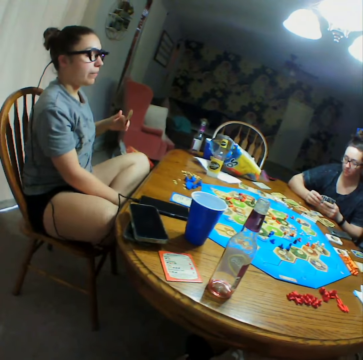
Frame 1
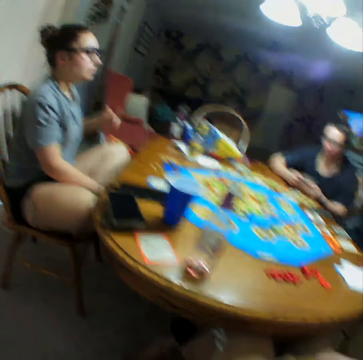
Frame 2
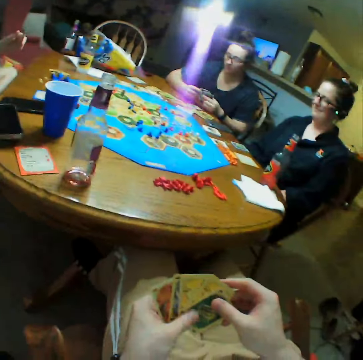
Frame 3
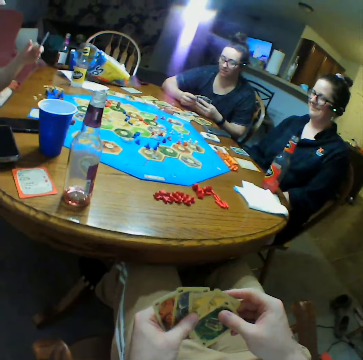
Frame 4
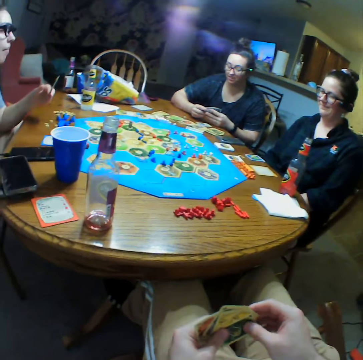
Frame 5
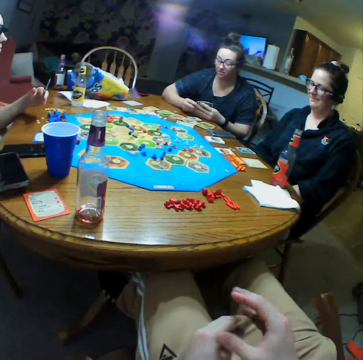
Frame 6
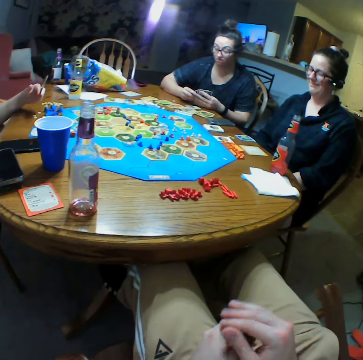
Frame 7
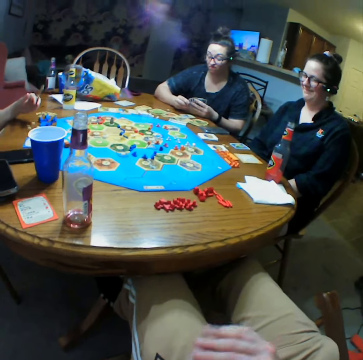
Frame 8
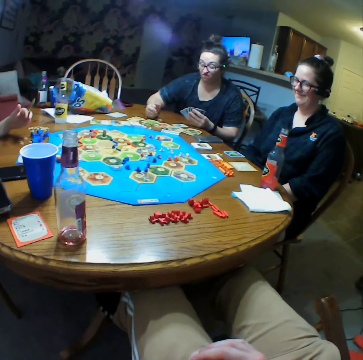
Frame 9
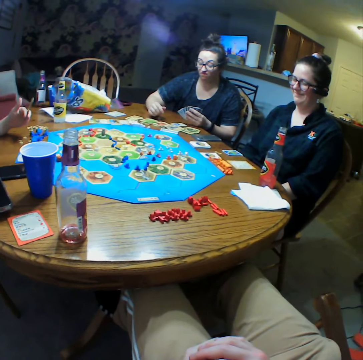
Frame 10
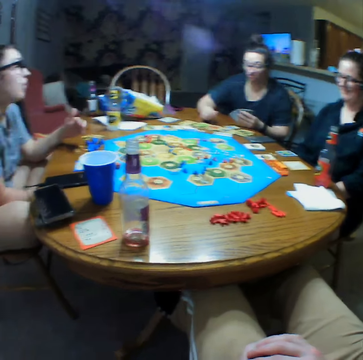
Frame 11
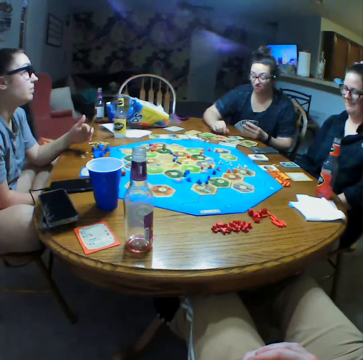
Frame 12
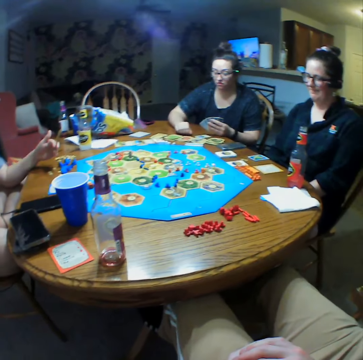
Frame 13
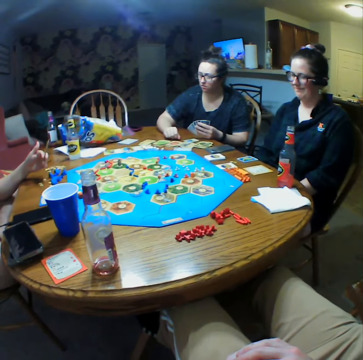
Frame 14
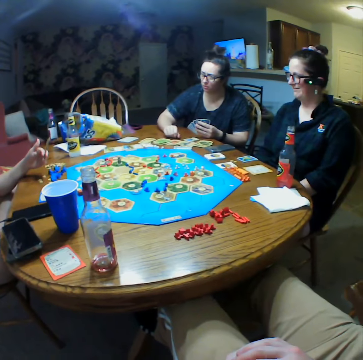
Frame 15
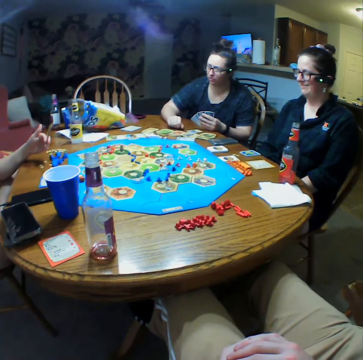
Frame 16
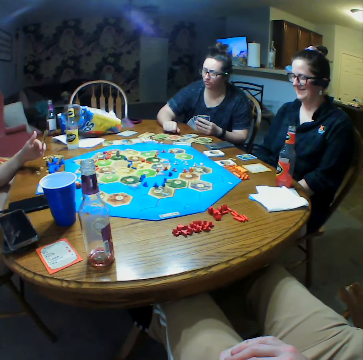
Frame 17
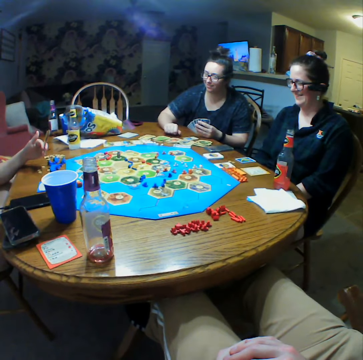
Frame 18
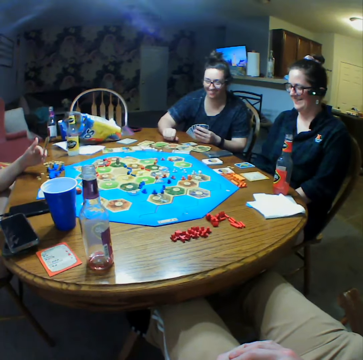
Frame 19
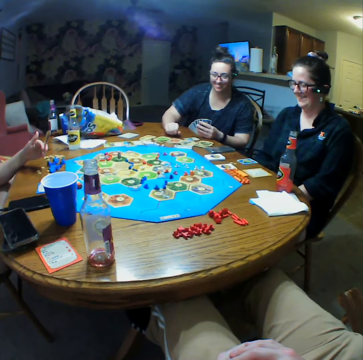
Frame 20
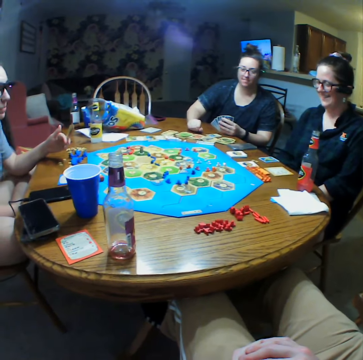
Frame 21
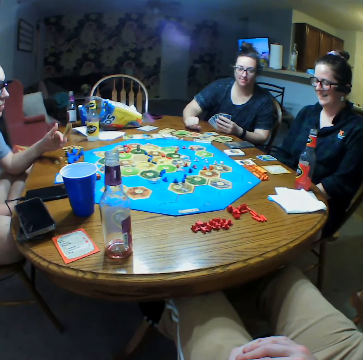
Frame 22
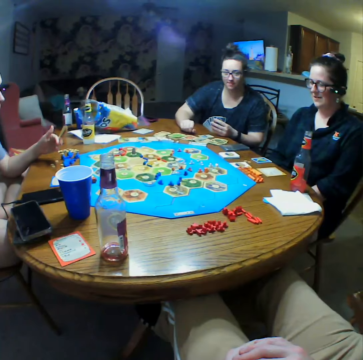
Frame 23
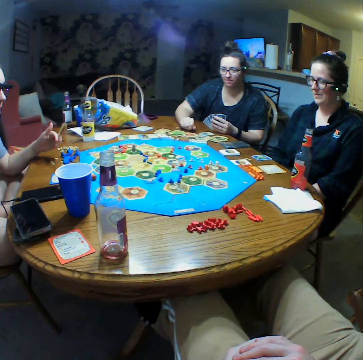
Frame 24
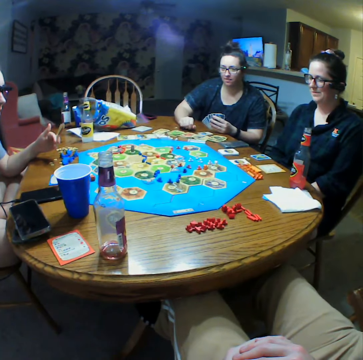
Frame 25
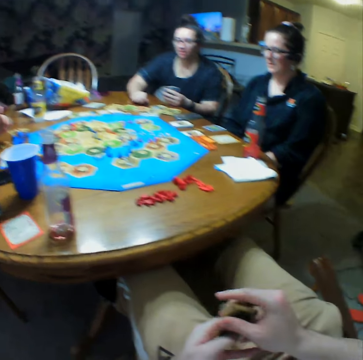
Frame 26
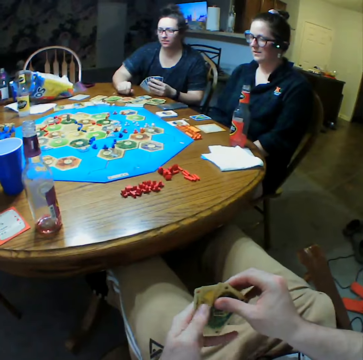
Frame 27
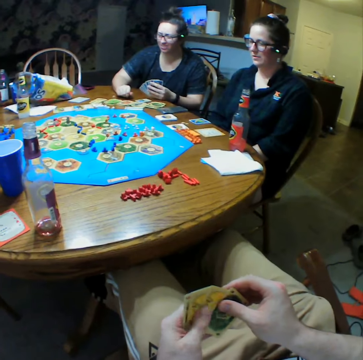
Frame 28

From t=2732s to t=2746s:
A woman talks to another woman.

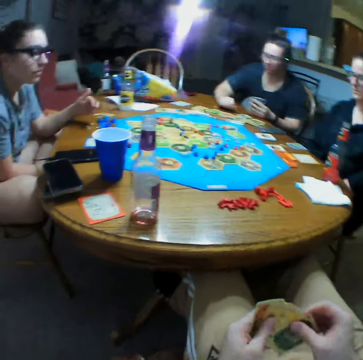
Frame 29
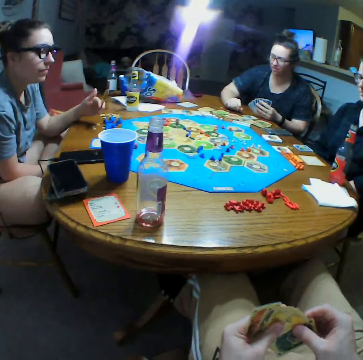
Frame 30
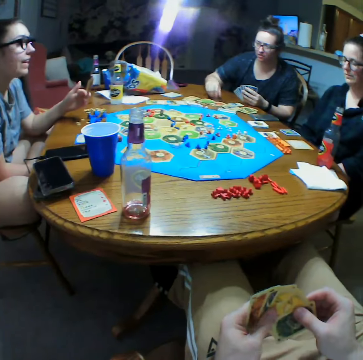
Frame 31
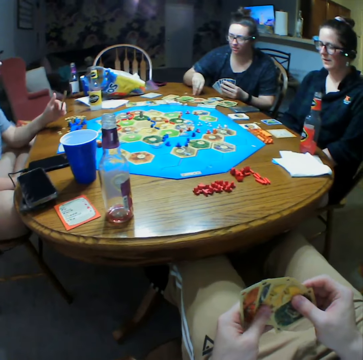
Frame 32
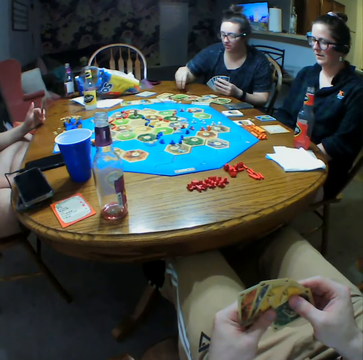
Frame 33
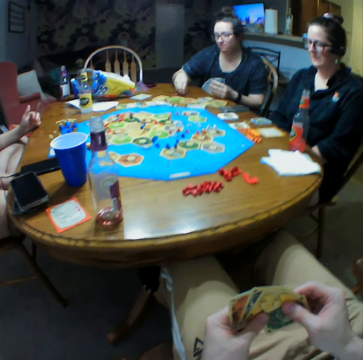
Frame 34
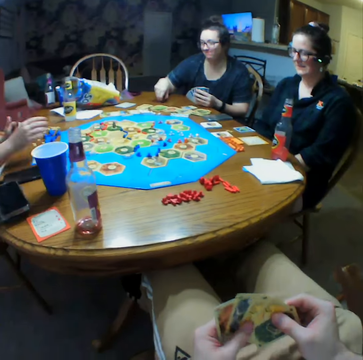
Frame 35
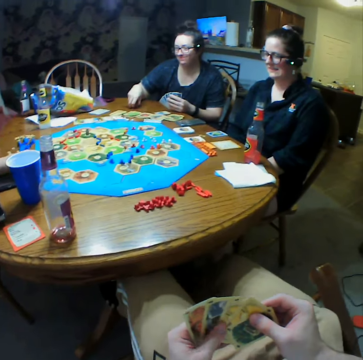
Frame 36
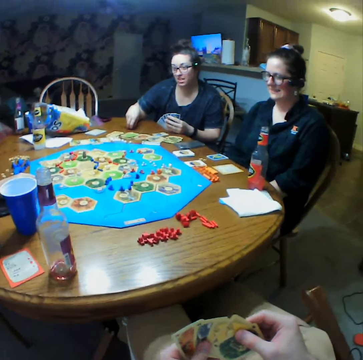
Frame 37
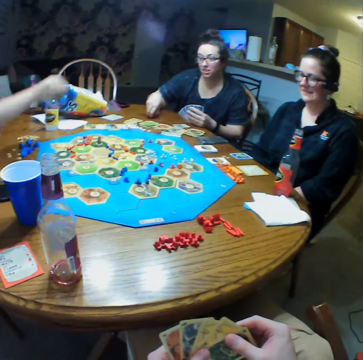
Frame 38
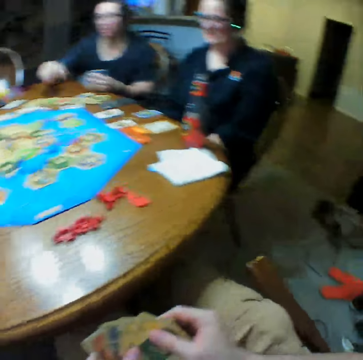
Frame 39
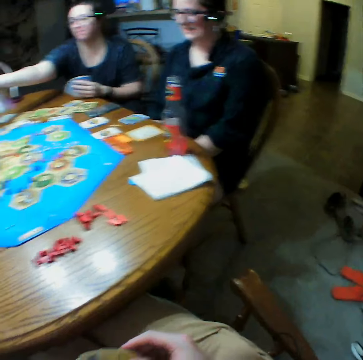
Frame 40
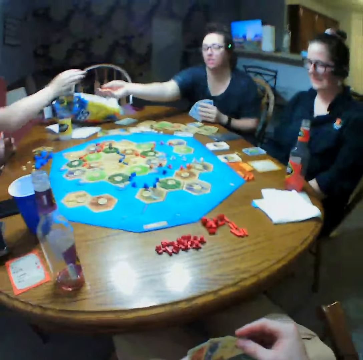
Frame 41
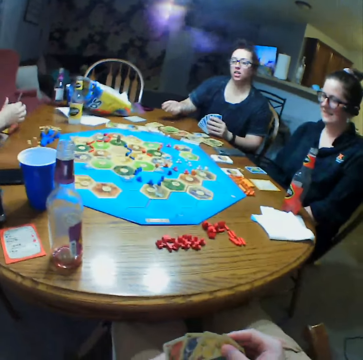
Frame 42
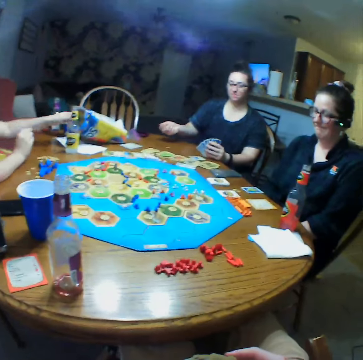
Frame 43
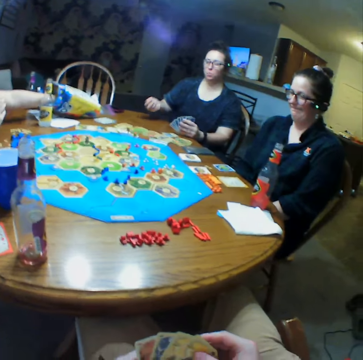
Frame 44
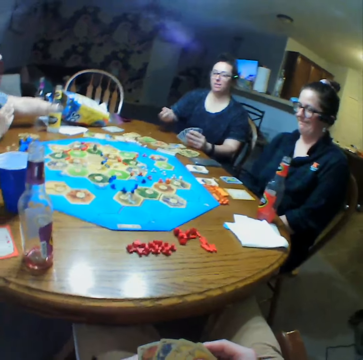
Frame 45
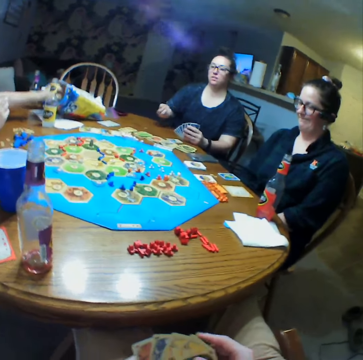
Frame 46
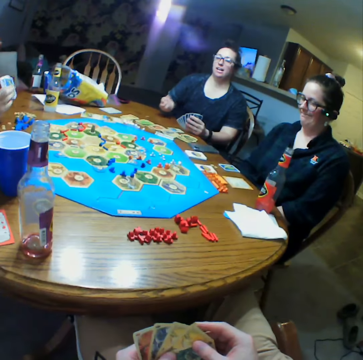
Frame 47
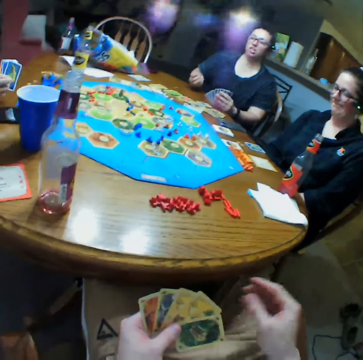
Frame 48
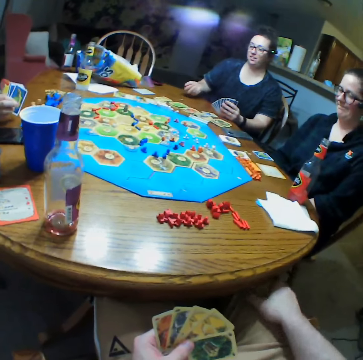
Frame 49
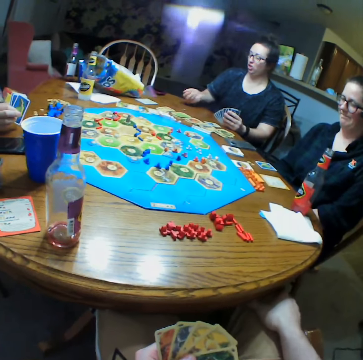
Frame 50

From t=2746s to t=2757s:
A woman shakes the board game pieces.

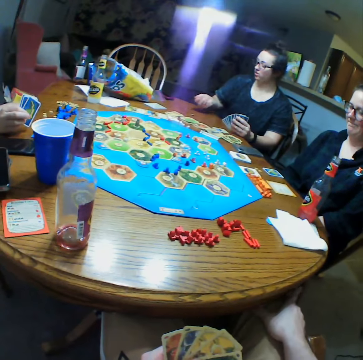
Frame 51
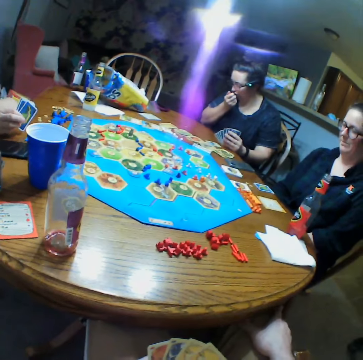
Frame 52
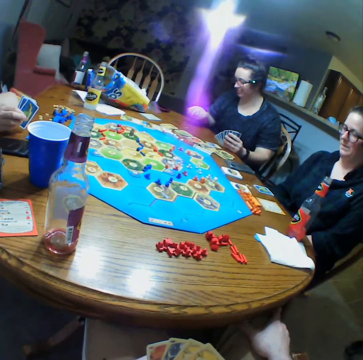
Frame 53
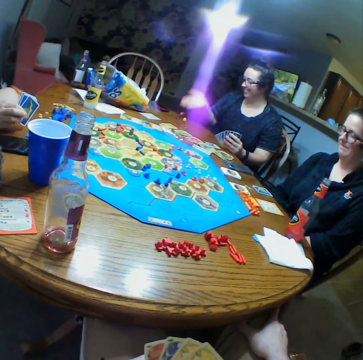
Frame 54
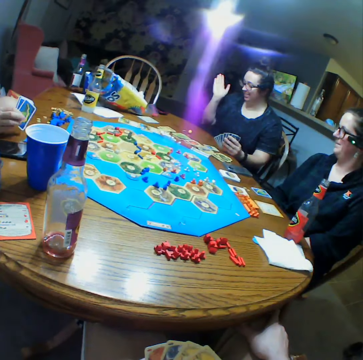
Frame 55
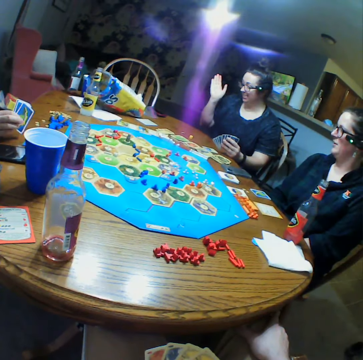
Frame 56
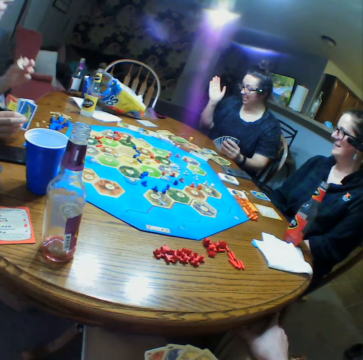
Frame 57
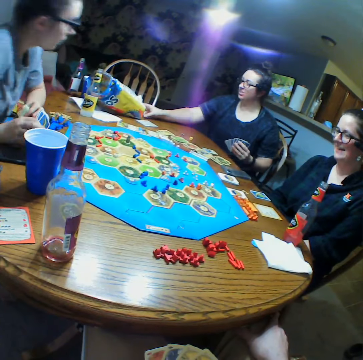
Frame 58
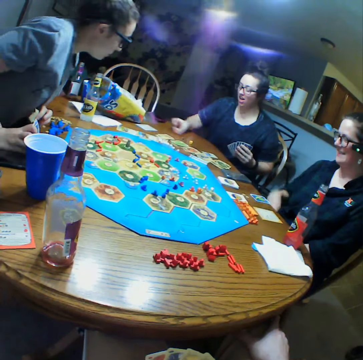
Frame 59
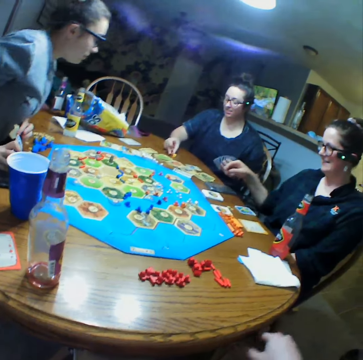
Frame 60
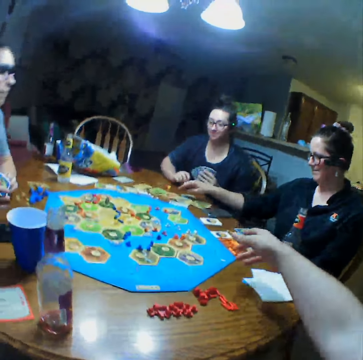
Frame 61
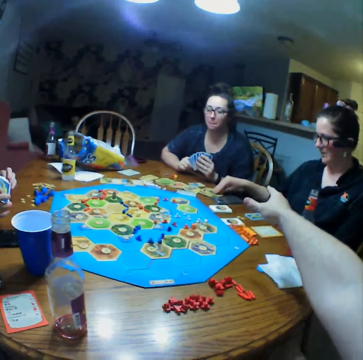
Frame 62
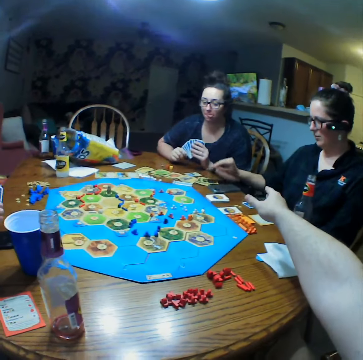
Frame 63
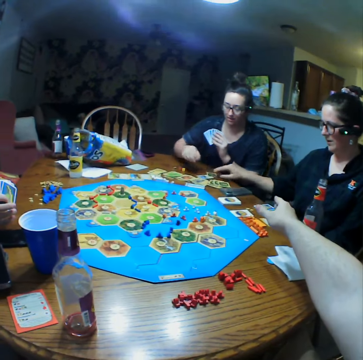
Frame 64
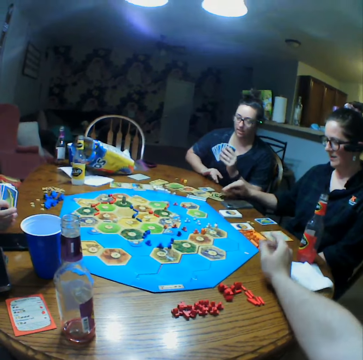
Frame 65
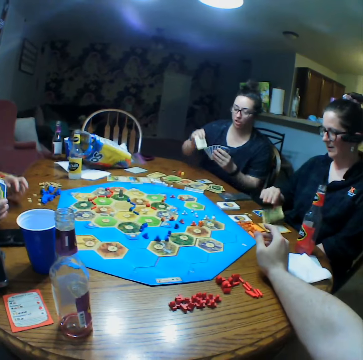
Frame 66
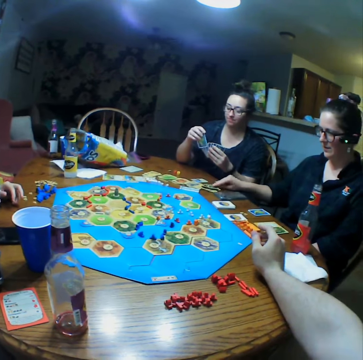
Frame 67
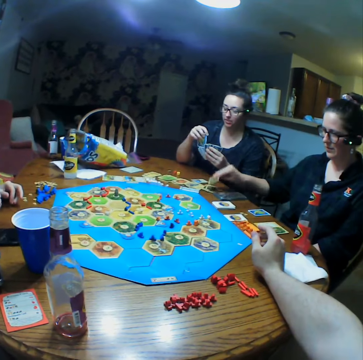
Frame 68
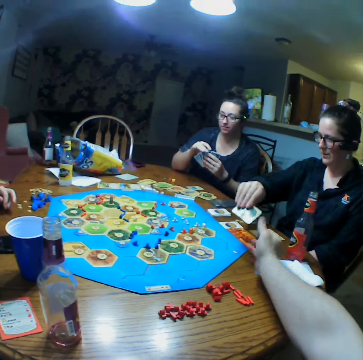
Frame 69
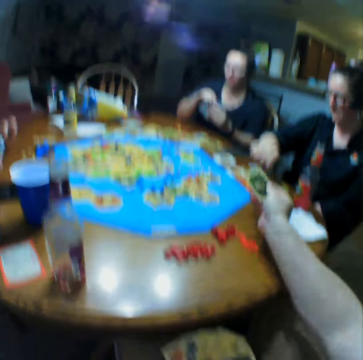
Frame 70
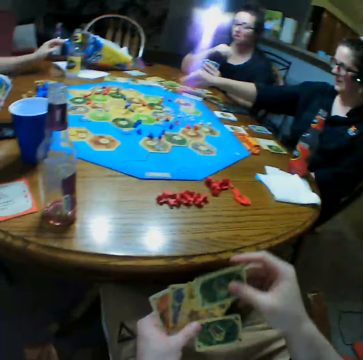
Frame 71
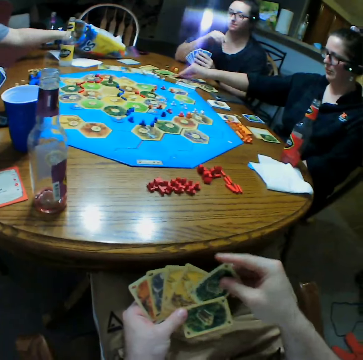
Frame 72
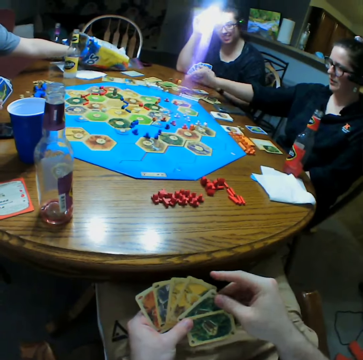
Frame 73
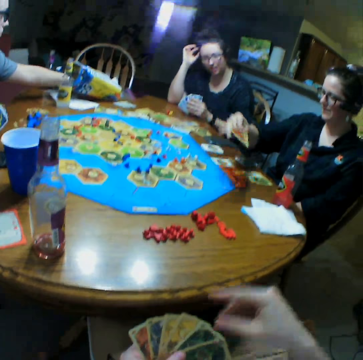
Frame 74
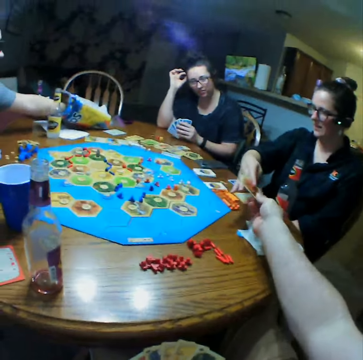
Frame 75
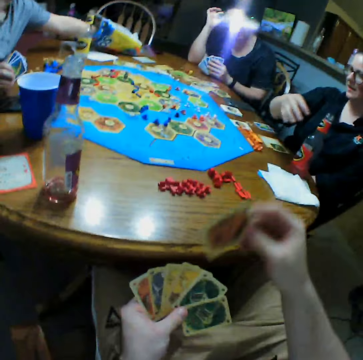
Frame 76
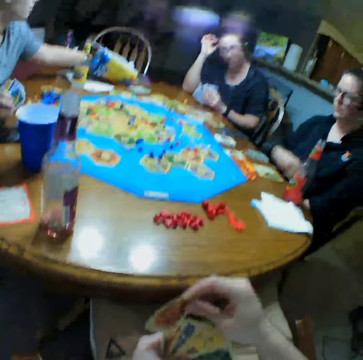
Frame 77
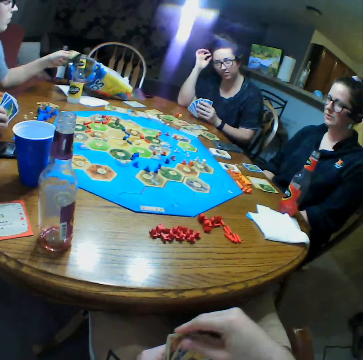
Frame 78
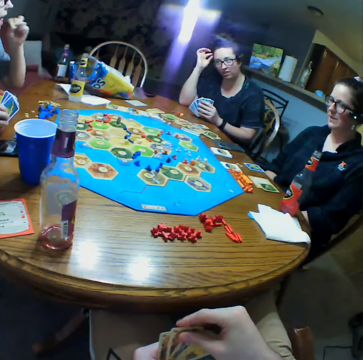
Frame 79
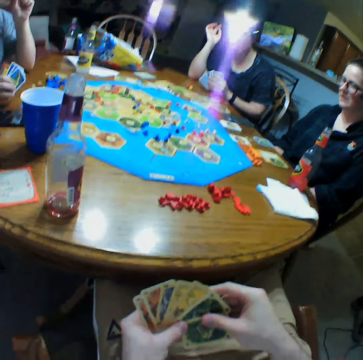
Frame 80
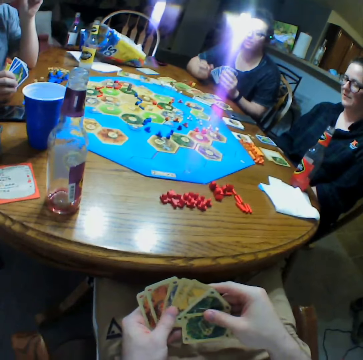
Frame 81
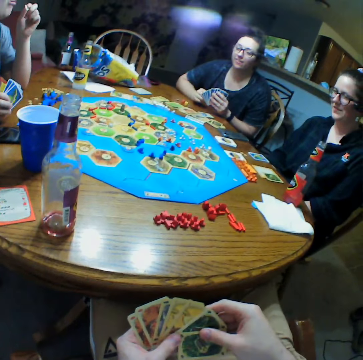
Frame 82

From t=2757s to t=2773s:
A woman throws pieces on the table. Another woman moves a card on the table. The other woman gives cards to the camera wearer. The camera wearer takes the cards from the other woman.
